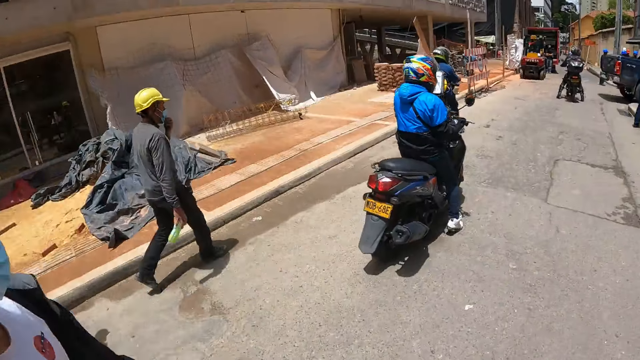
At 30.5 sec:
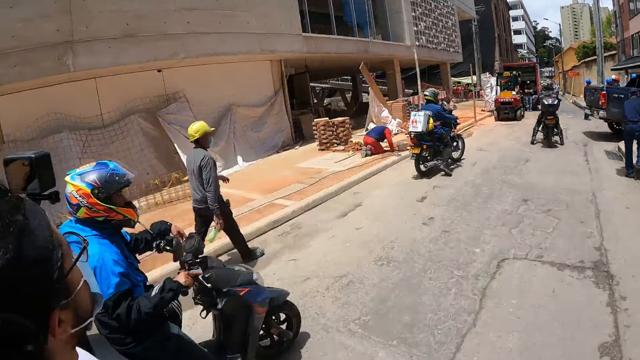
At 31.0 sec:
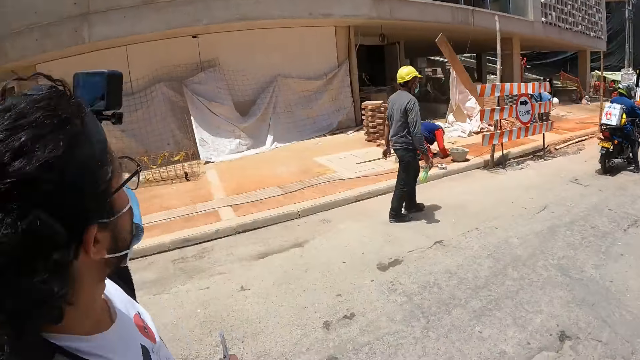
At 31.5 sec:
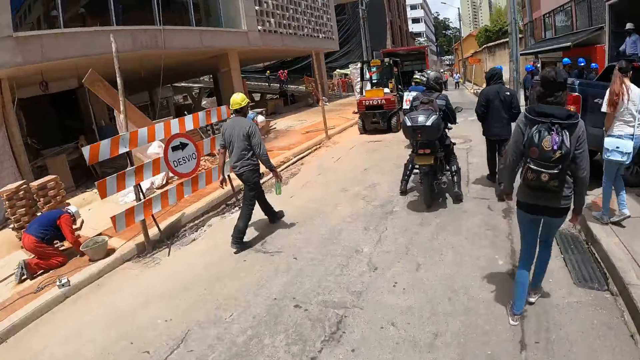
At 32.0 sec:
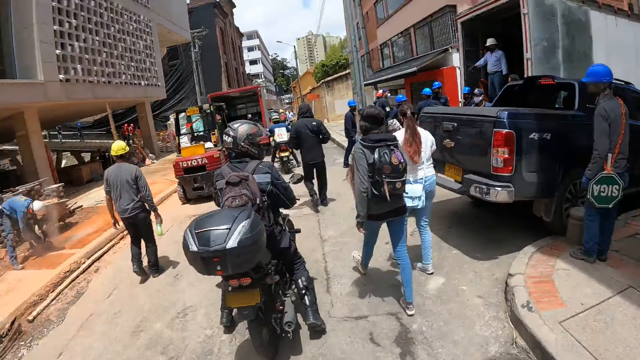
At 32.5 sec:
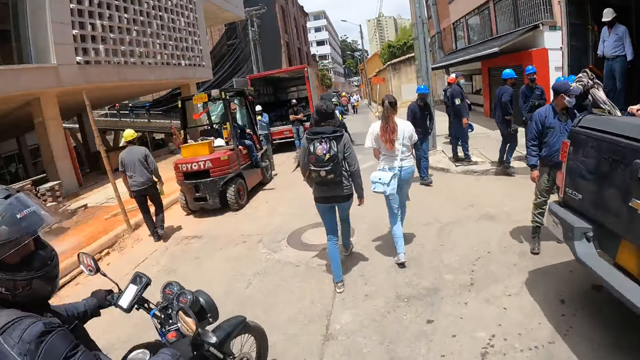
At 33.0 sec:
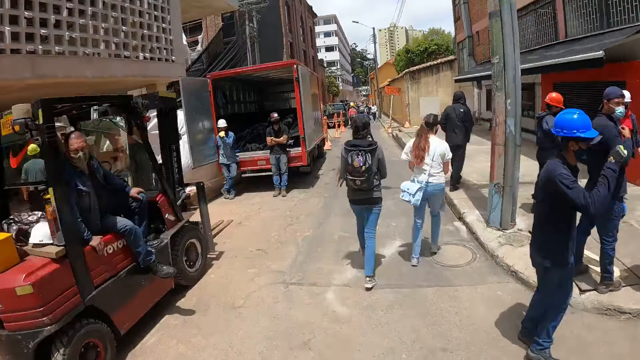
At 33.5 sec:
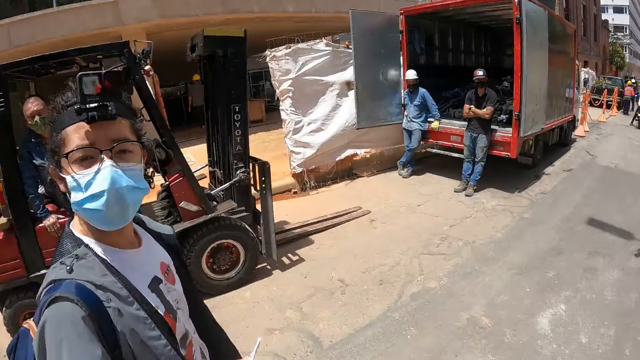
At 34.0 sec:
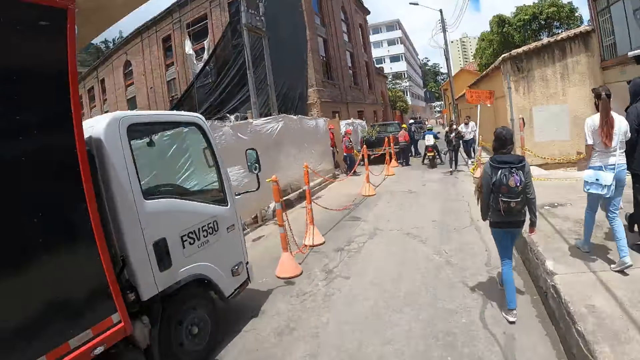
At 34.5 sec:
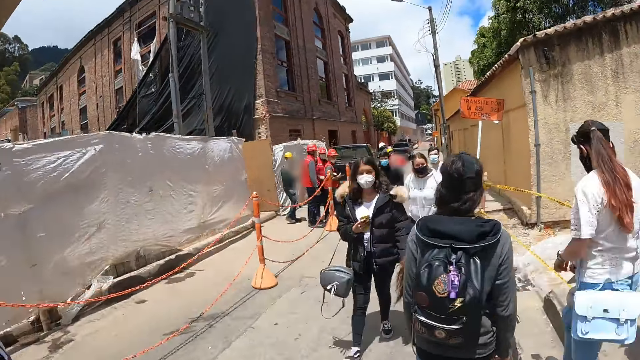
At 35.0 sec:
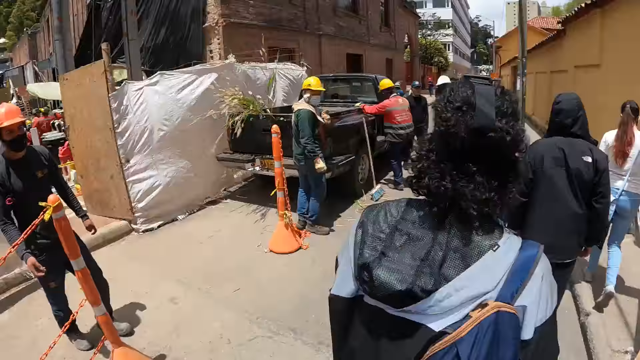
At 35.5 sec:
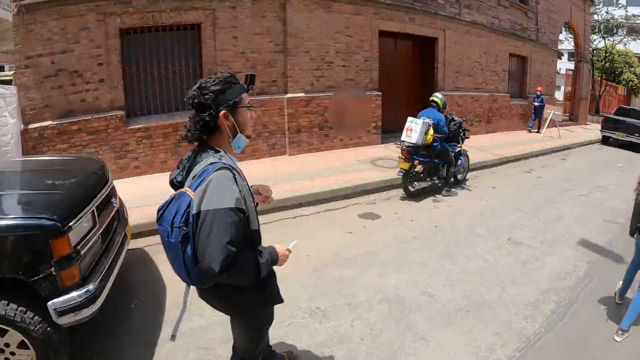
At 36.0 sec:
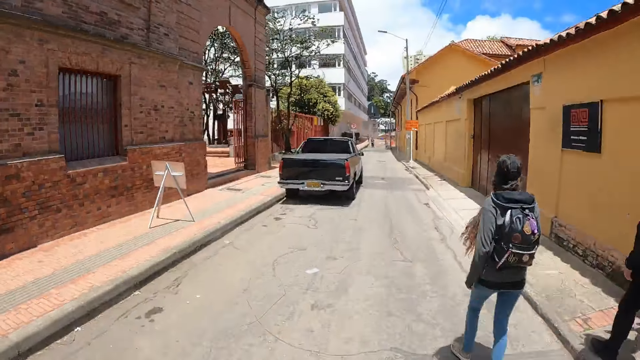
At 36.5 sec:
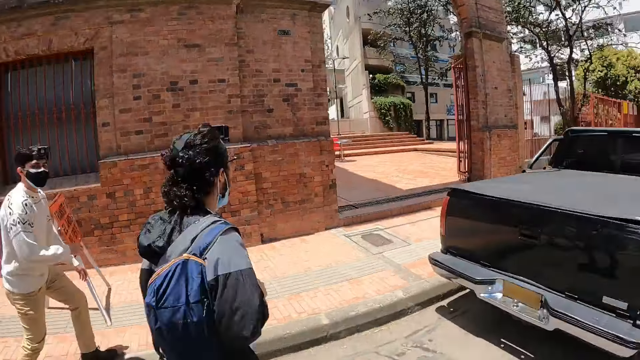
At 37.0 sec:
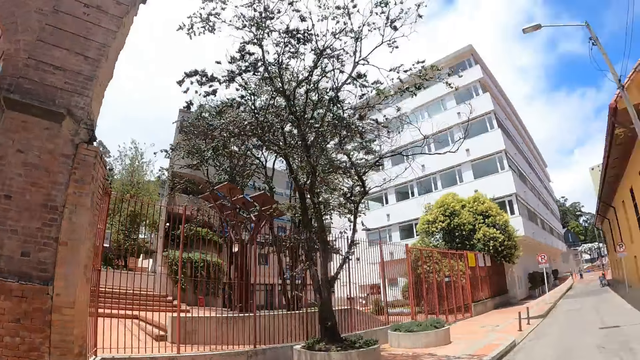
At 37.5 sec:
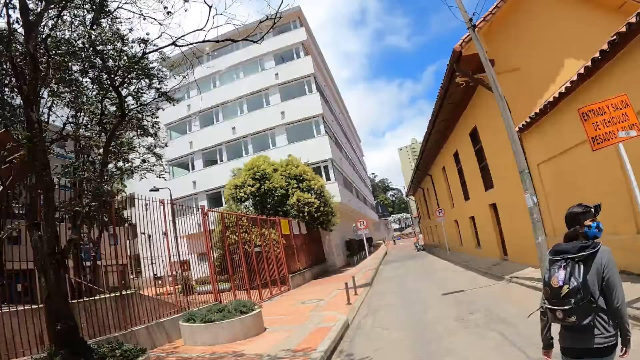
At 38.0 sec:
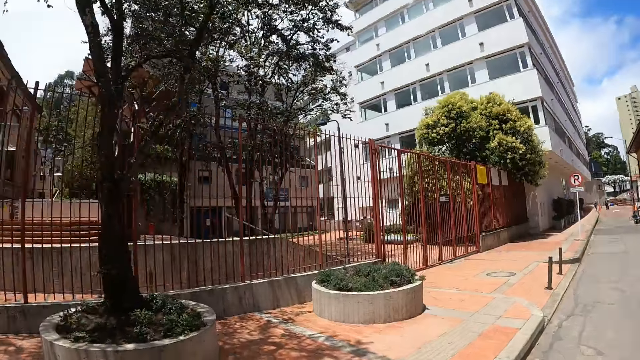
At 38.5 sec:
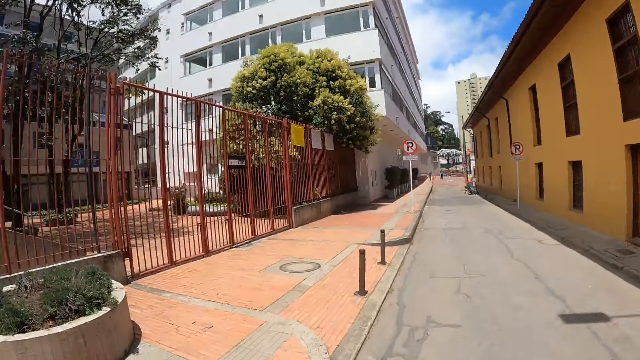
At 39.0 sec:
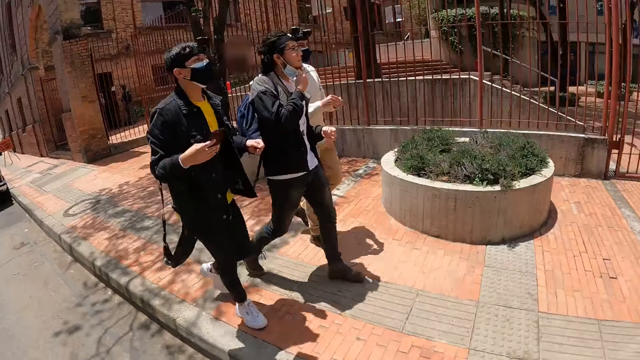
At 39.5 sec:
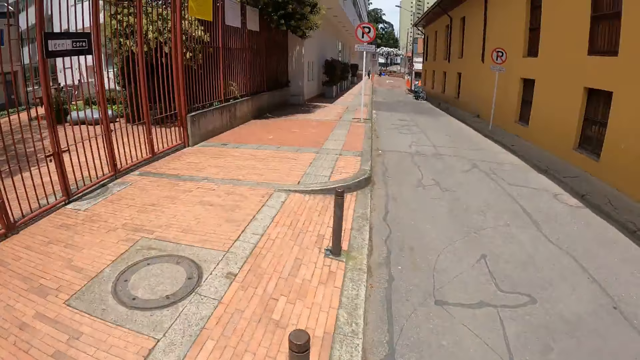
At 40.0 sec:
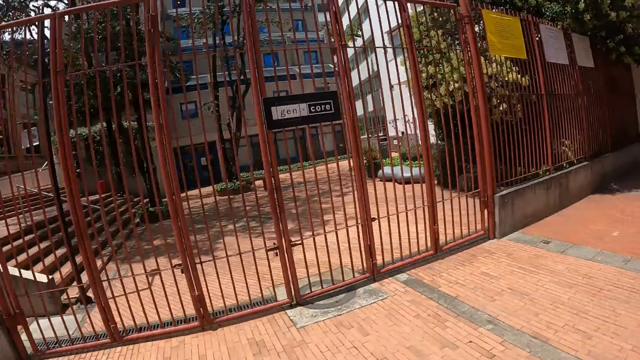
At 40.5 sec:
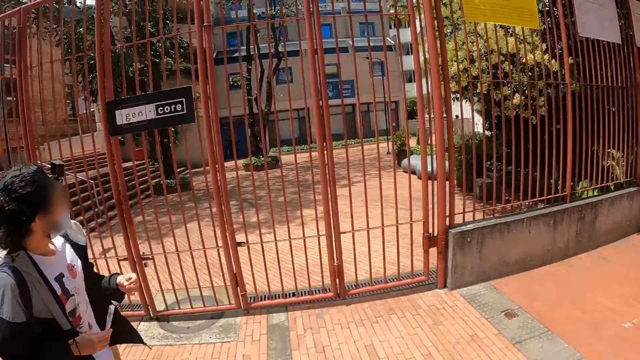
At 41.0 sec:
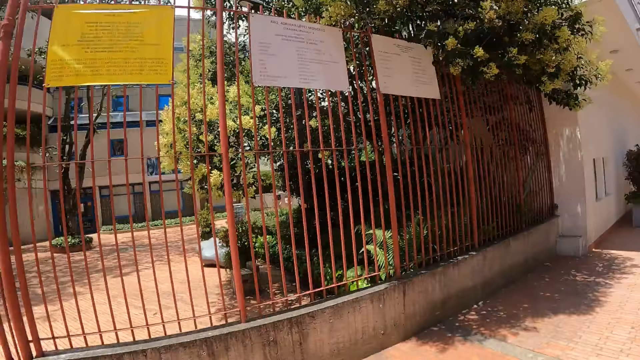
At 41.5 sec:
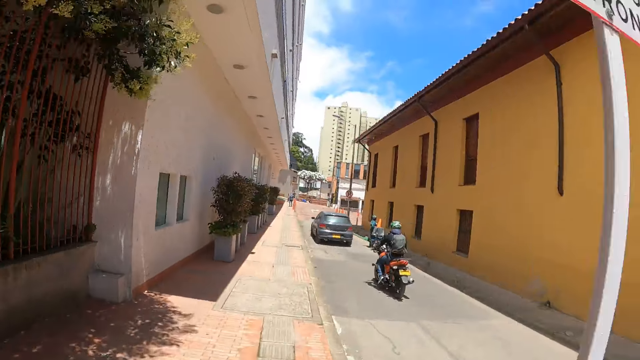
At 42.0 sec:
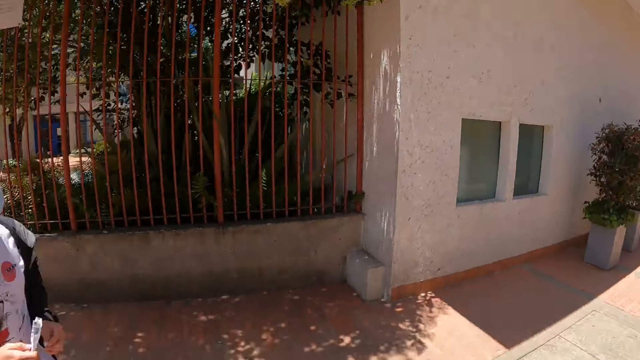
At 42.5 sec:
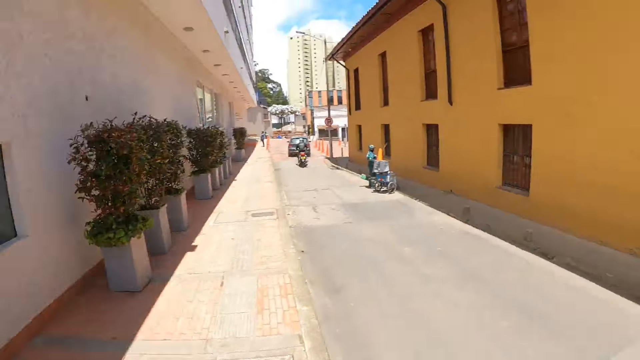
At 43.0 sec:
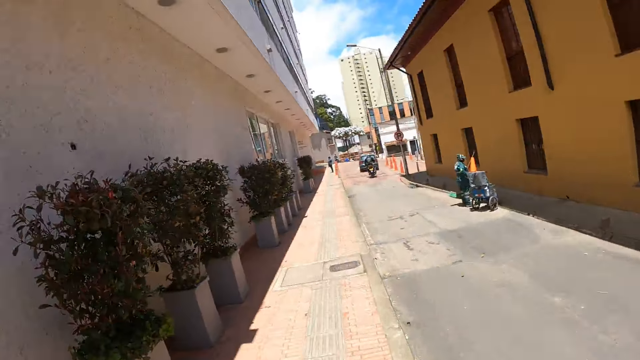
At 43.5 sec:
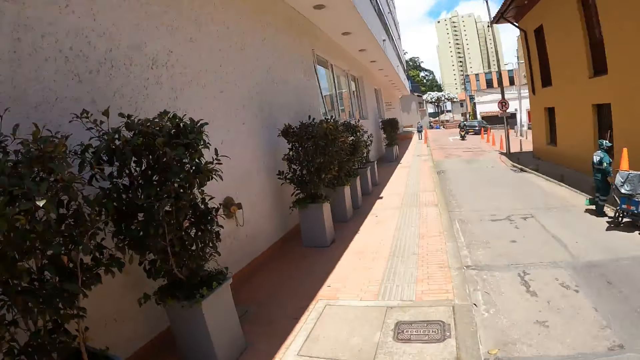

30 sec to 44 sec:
The camera wearer looks around. They walk along the path. They look around the buildings.

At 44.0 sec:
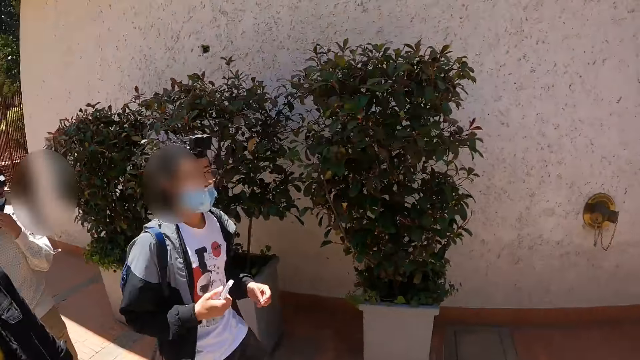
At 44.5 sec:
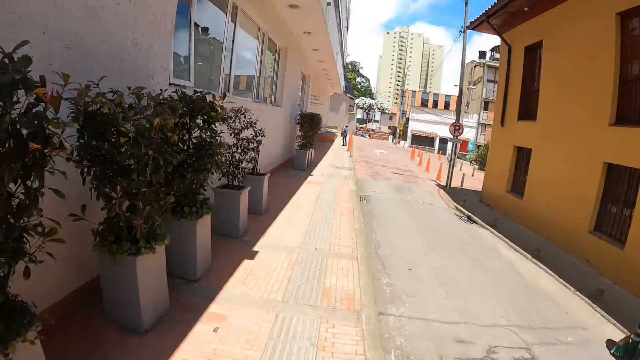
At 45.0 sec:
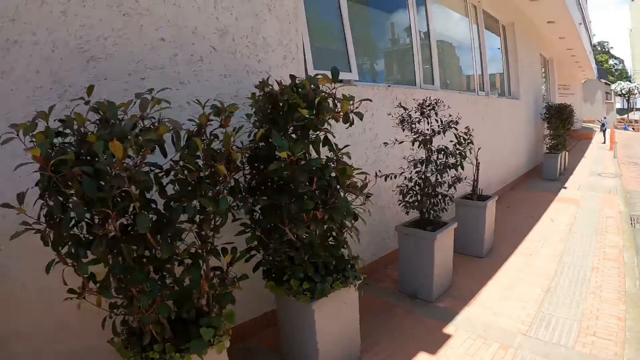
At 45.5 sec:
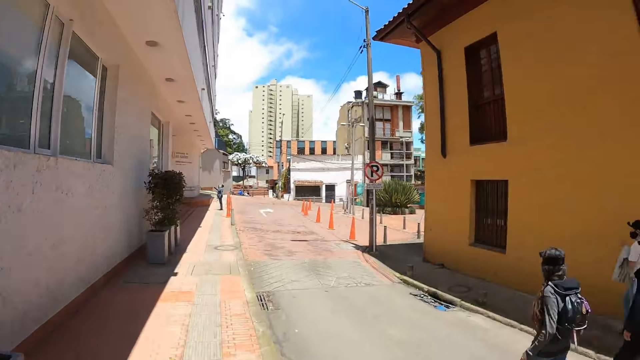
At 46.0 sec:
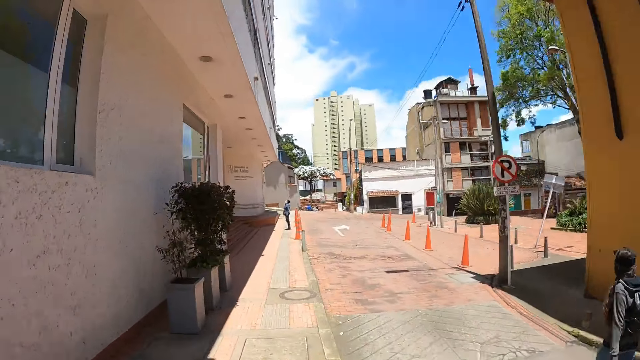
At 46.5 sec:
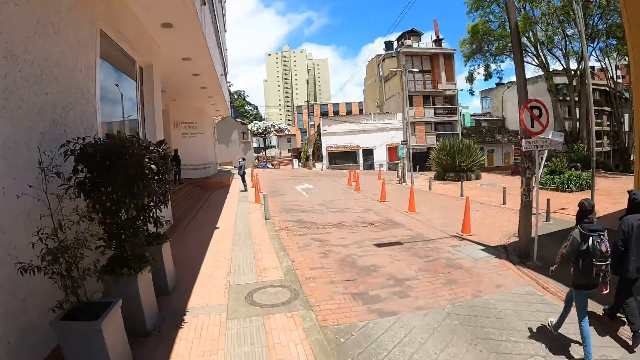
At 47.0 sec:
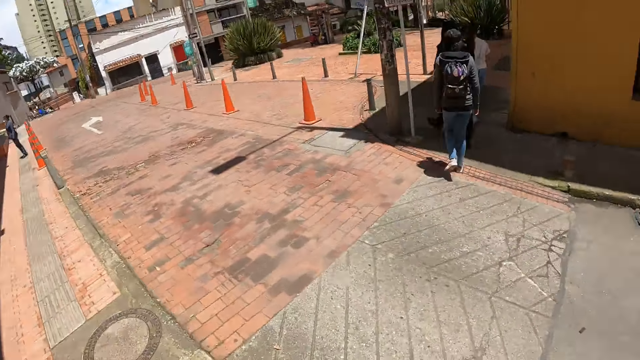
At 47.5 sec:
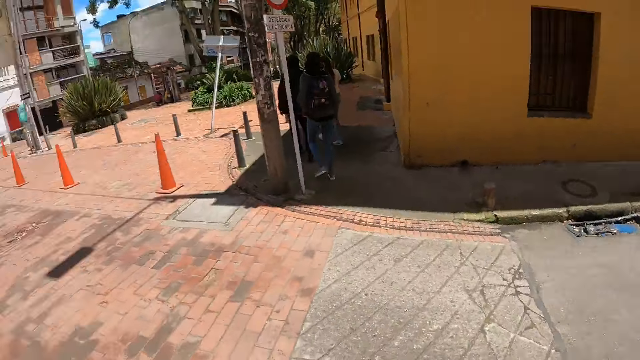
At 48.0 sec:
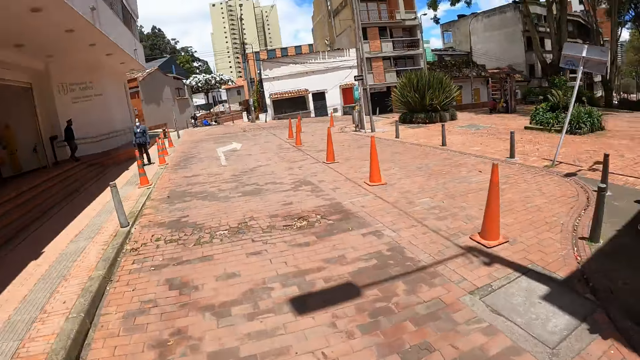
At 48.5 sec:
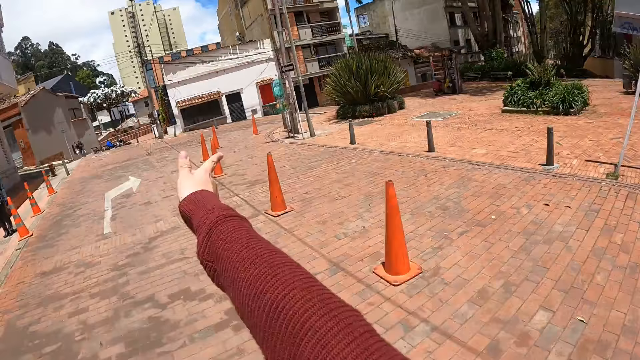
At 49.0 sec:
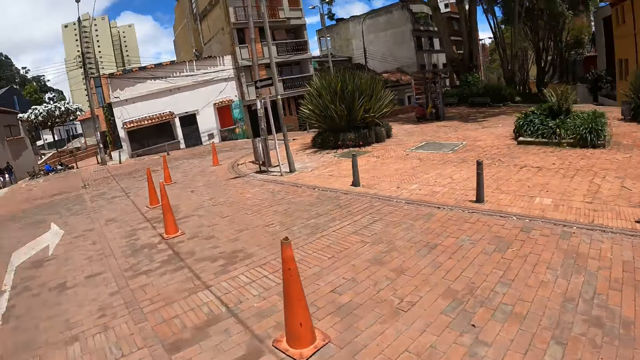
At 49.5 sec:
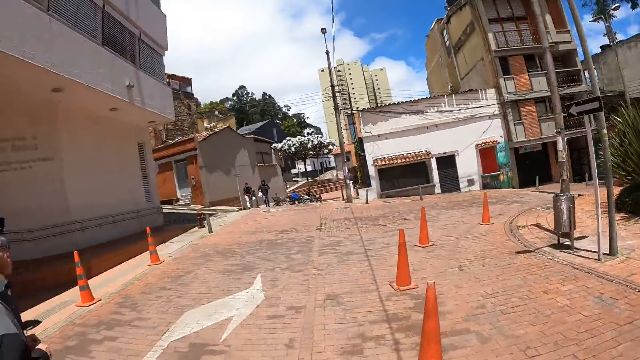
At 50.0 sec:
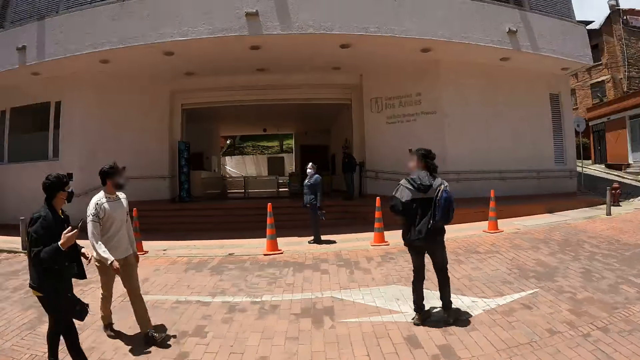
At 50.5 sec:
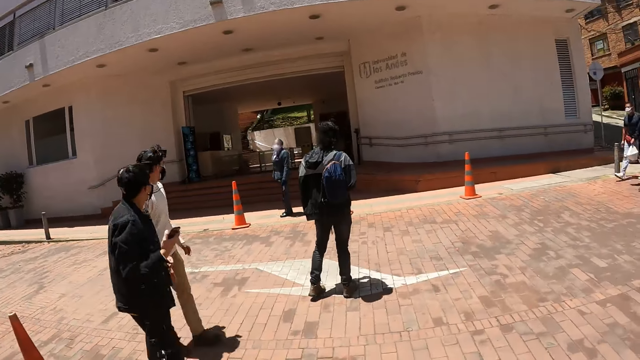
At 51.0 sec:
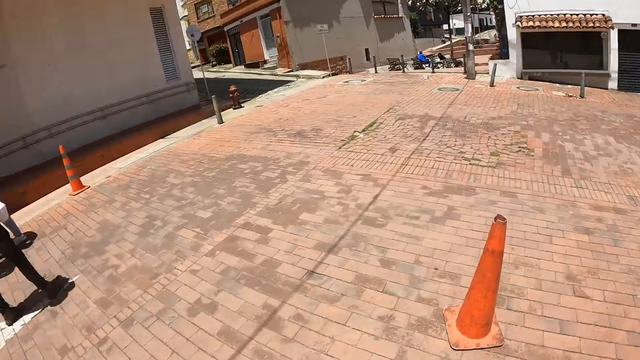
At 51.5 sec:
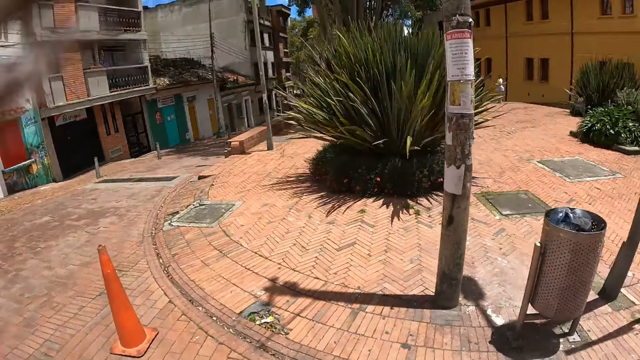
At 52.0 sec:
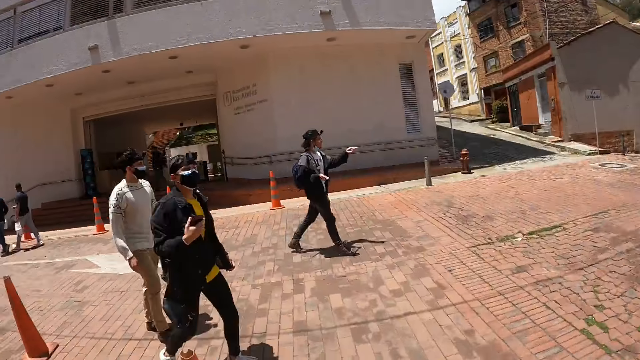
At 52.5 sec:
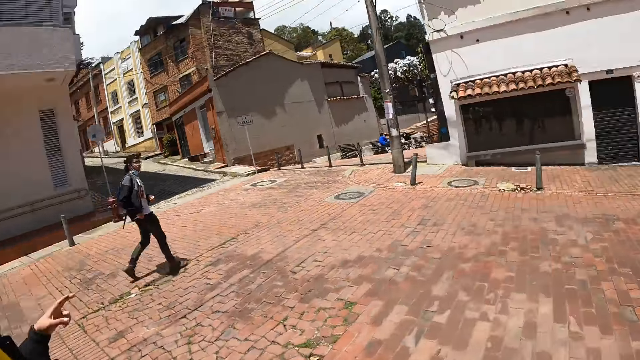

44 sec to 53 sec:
The camera wearer walks on a pavement. They walk on the road. They look around. They stand at the pavement.
